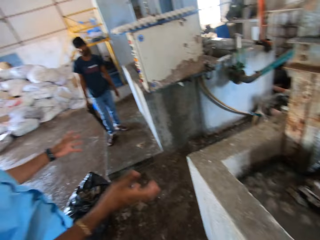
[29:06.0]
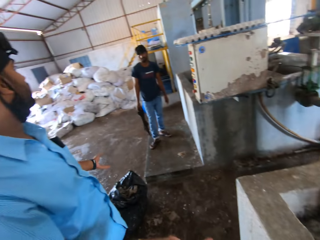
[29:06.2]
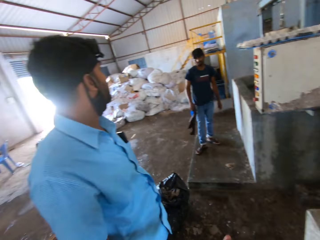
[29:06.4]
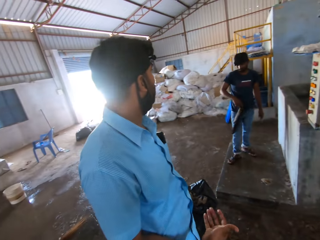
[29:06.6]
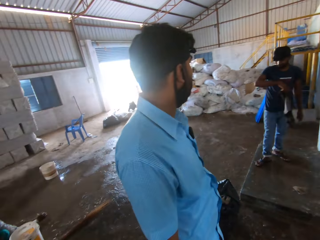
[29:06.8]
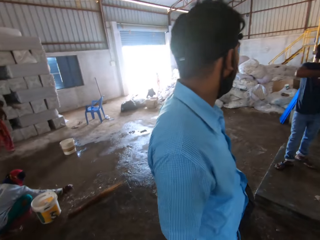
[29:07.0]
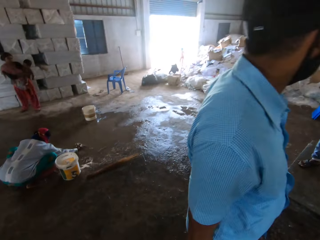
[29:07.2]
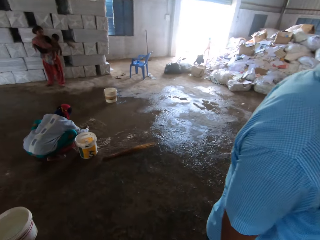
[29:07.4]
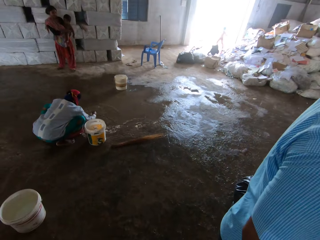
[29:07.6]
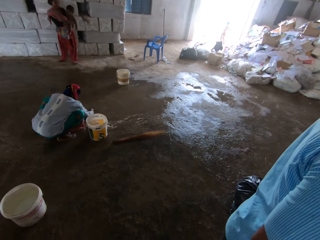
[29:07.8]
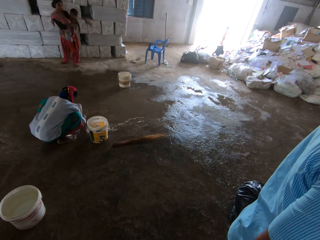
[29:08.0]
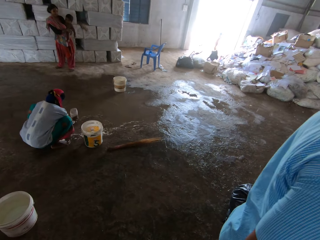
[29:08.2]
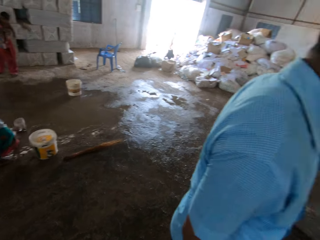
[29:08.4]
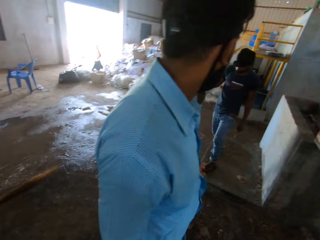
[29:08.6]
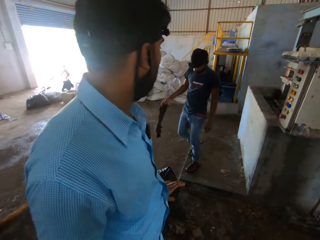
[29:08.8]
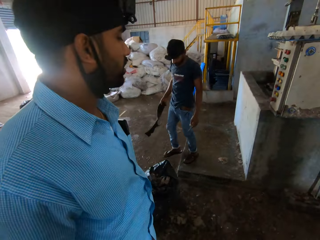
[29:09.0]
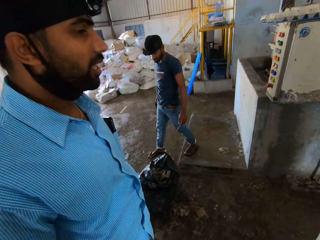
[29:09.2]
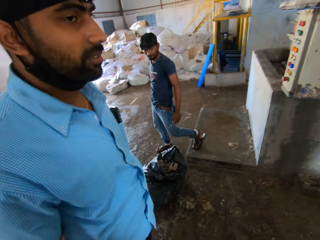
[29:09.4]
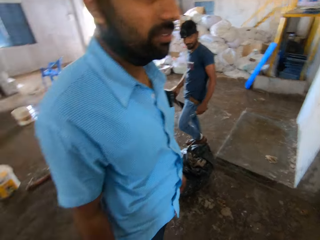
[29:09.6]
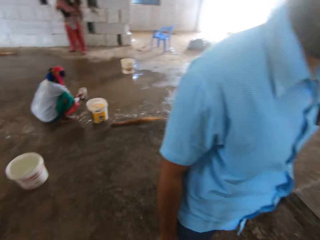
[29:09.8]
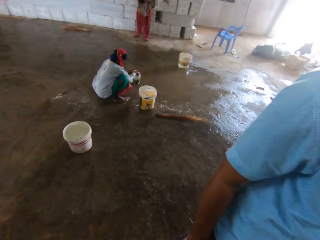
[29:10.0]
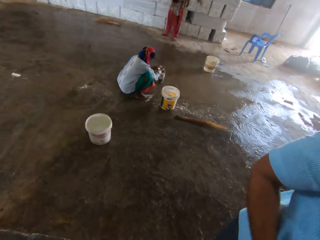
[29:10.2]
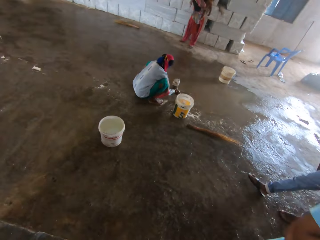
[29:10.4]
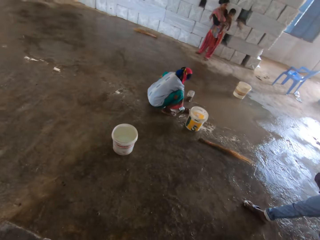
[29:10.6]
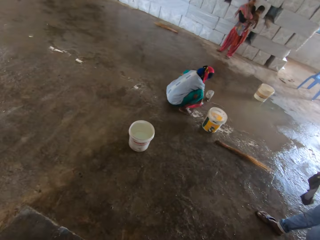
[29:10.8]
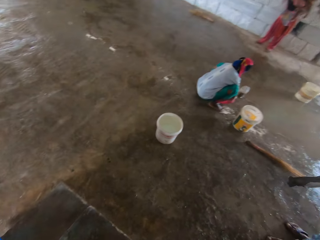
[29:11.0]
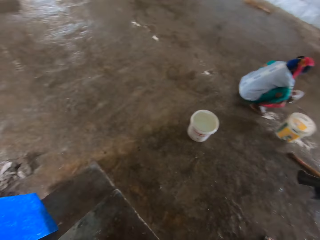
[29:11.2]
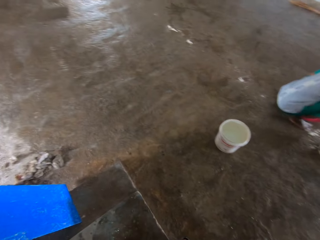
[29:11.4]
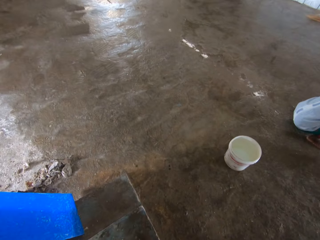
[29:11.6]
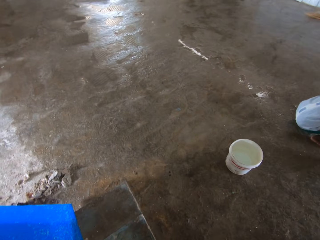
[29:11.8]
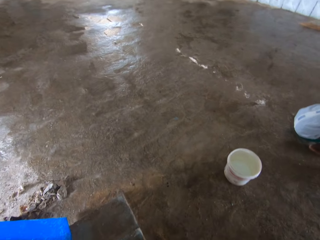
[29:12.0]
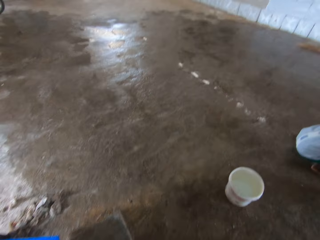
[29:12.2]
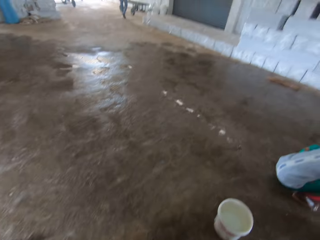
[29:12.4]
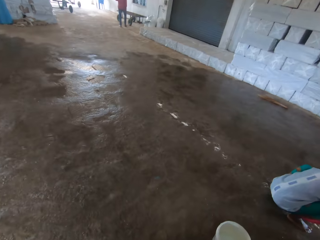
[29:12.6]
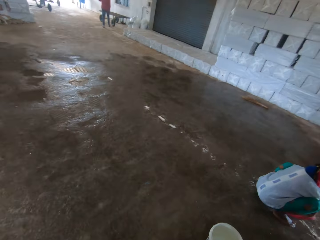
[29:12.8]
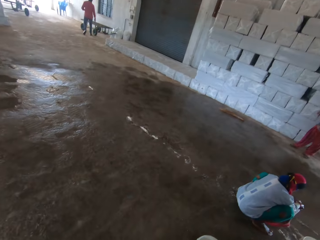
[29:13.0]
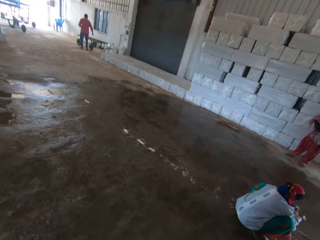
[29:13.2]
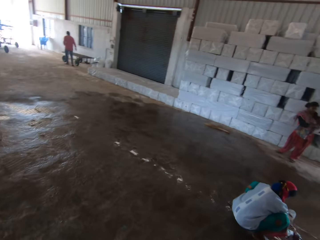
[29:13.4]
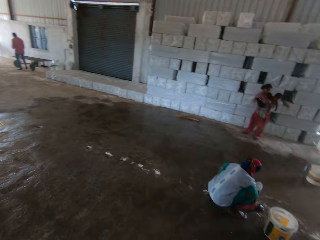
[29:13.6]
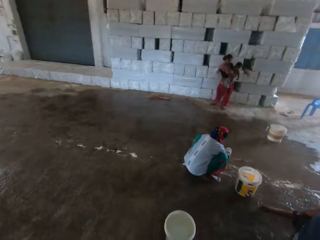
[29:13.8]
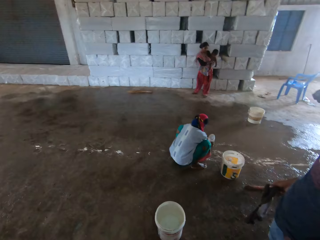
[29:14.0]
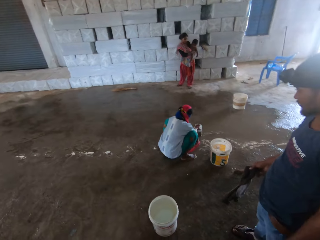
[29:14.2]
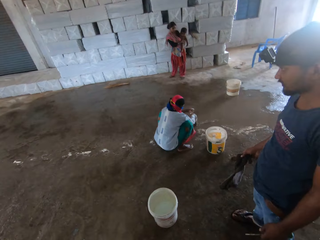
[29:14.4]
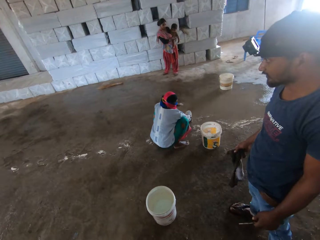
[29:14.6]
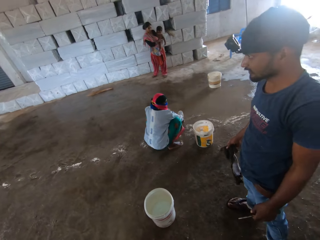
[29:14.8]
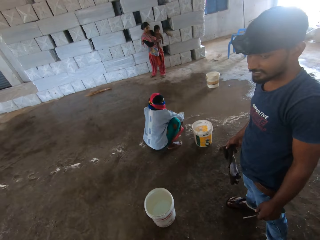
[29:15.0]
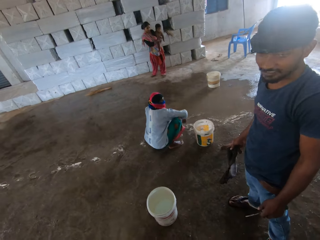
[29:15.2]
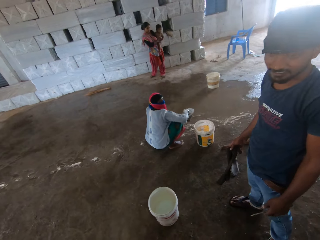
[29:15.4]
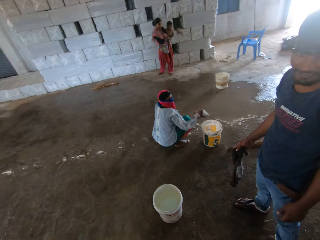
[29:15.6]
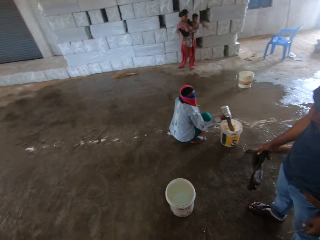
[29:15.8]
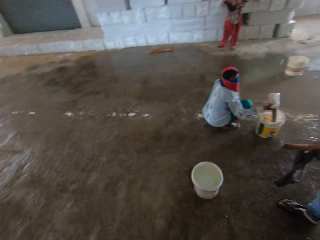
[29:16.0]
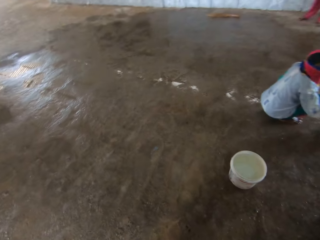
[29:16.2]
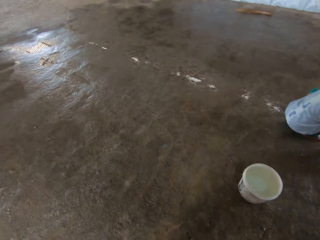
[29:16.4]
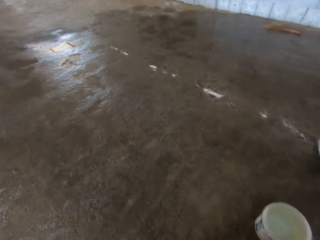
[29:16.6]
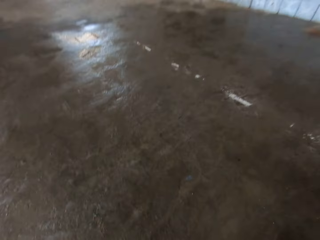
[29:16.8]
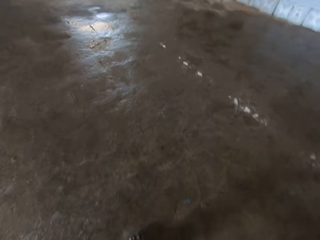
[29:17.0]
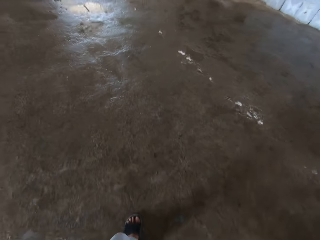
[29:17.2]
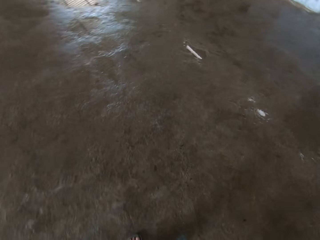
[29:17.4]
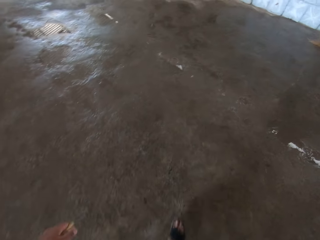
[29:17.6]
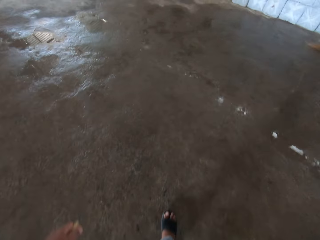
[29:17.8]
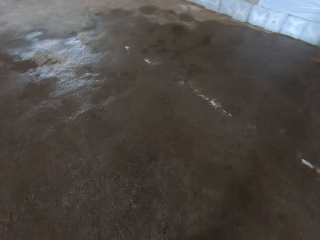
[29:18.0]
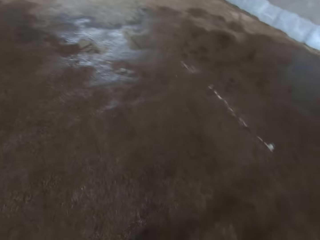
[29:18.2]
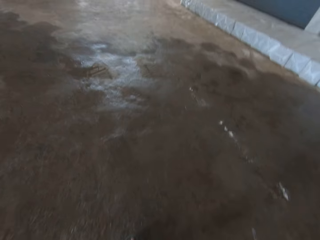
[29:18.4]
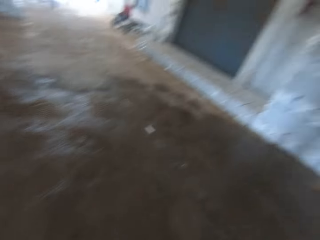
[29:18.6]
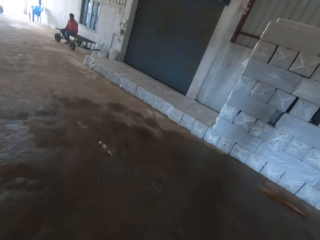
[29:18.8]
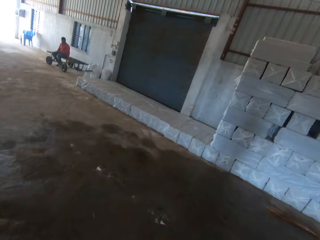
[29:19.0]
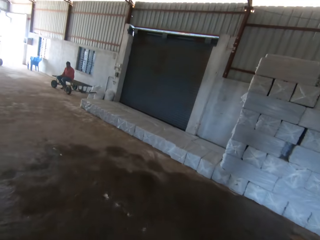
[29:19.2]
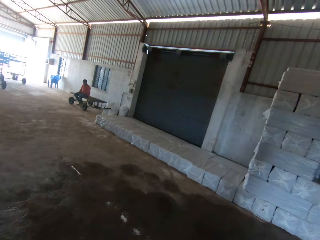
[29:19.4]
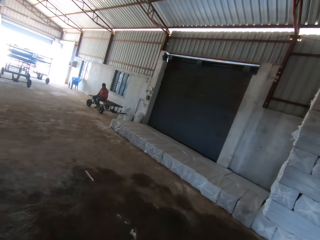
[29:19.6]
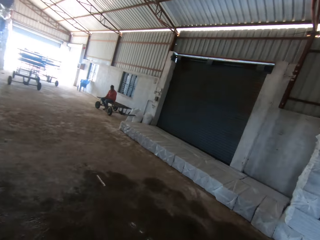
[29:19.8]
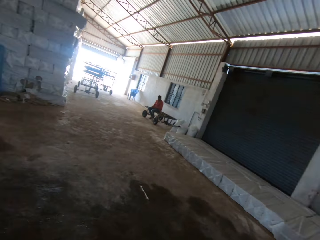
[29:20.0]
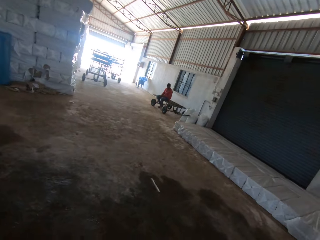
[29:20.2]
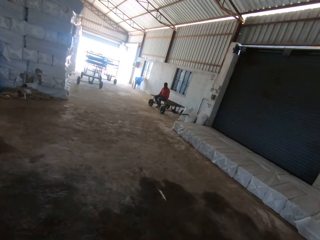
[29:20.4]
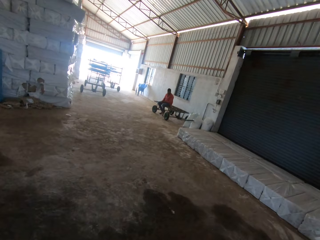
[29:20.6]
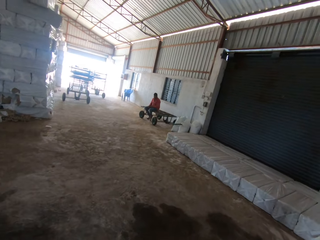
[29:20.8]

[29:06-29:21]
The camera wearer looks around the room. They walk in the room. They look around the room. They walk in the room.

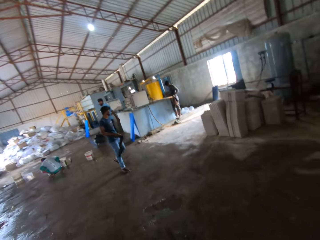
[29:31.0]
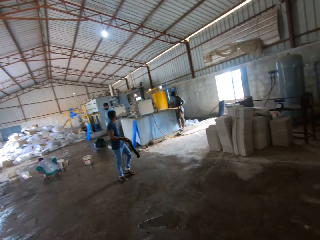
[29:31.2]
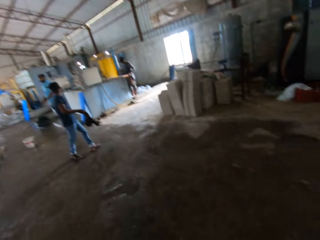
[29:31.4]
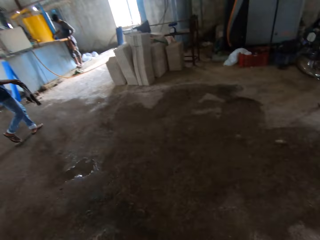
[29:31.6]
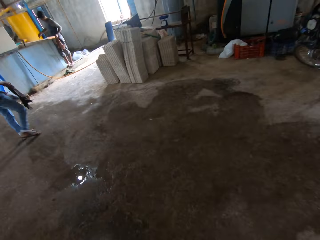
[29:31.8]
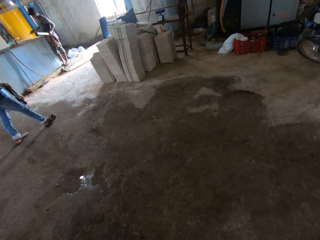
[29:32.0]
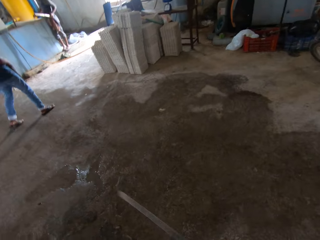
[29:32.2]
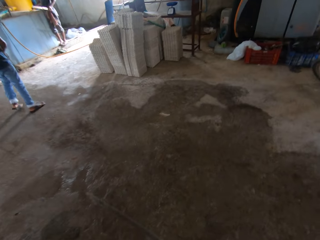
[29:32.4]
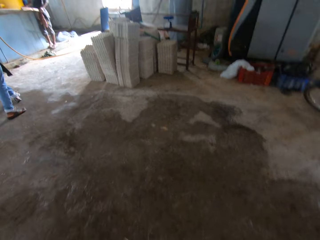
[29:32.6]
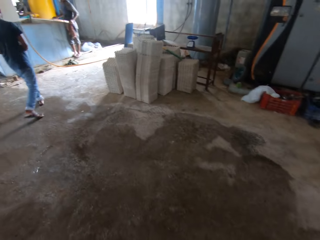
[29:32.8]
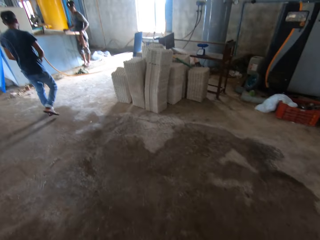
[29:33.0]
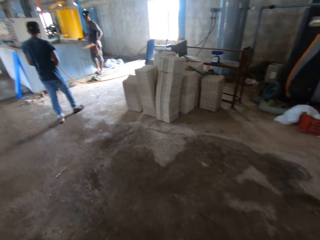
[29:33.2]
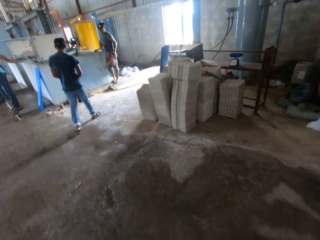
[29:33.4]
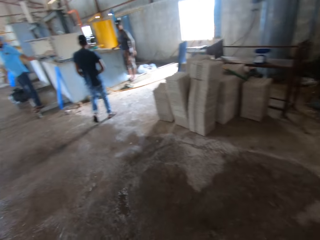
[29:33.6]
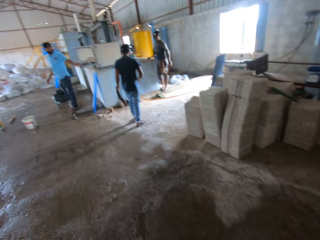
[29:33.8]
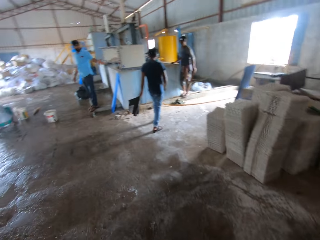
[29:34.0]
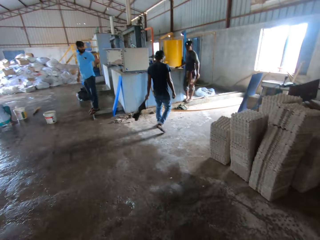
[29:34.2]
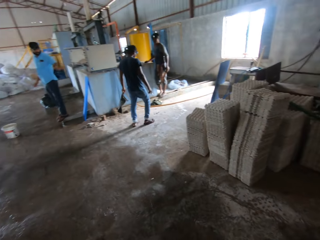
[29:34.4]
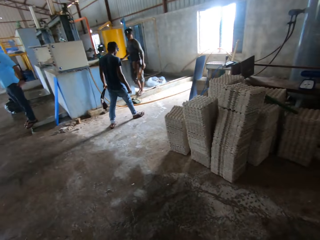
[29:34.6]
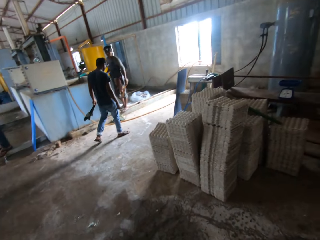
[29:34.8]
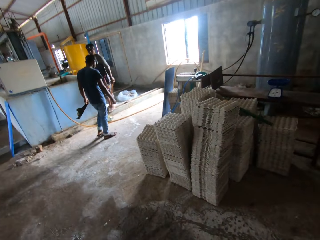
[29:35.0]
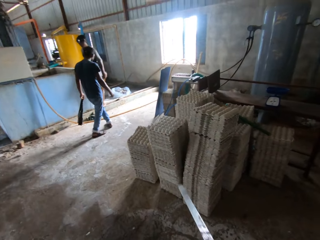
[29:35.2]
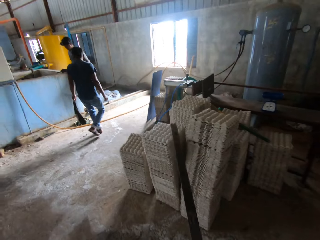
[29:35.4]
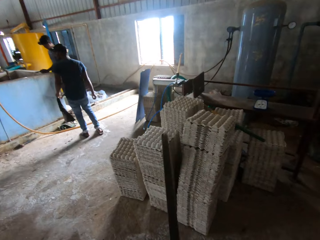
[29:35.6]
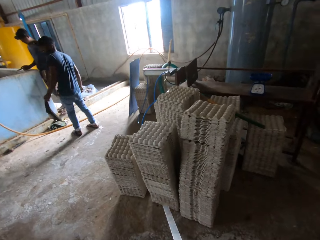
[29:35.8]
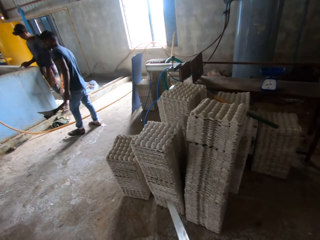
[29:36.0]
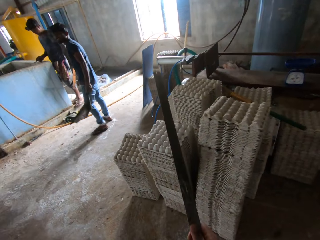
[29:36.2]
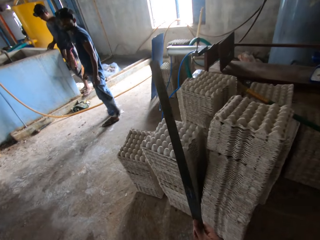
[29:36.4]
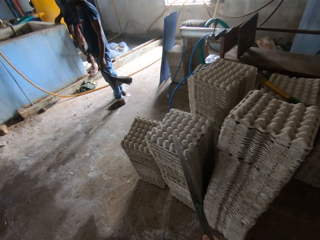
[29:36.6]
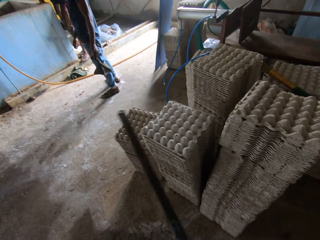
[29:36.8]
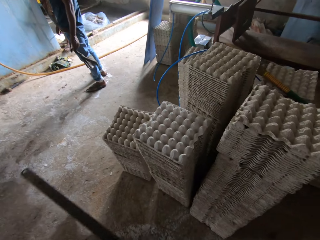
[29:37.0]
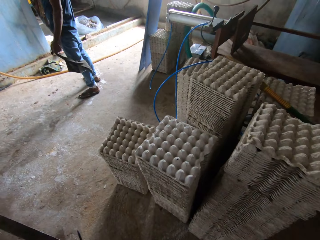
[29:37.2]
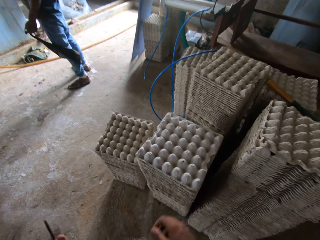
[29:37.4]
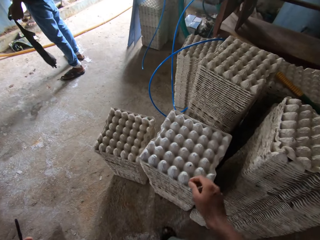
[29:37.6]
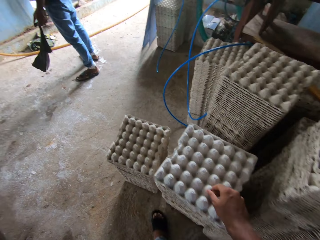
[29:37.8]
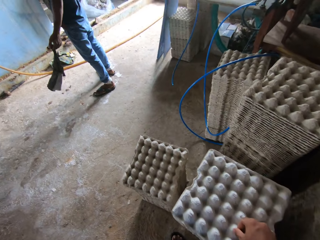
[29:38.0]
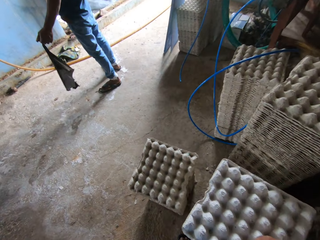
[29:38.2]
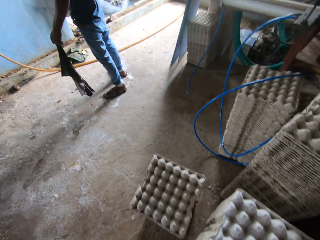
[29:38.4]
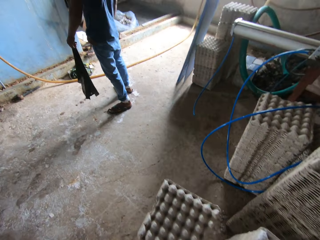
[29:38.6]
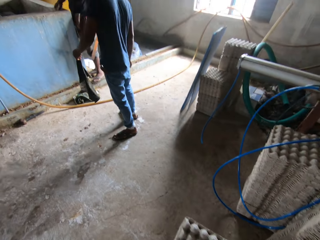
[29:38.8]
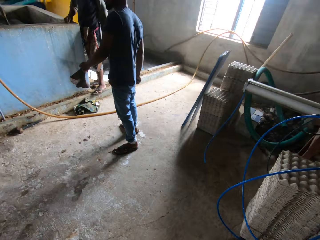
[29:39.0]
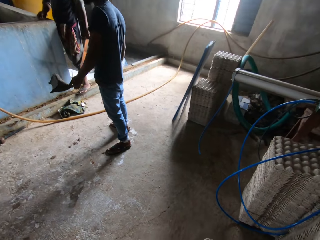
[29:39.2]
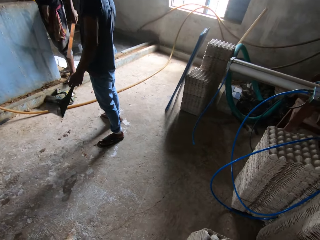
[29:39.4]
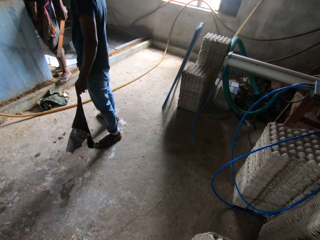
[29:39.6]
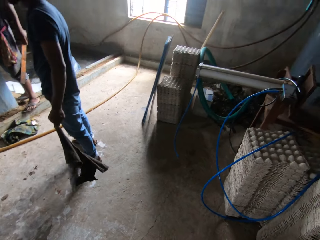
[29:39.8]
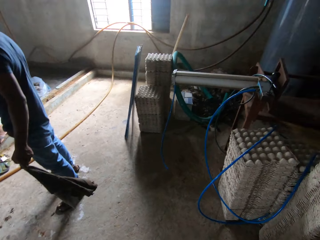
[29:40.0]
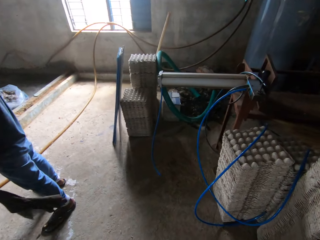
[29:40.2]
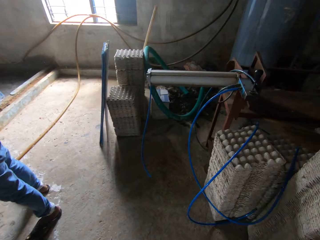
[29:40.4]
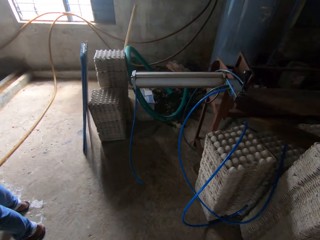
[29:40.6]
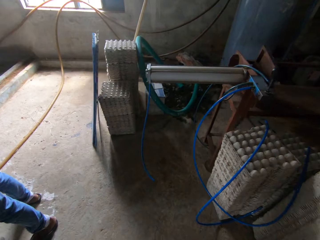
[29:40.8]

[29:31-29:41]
The camera wearer hits the egg crate with the metal. They hold the egg crate.
